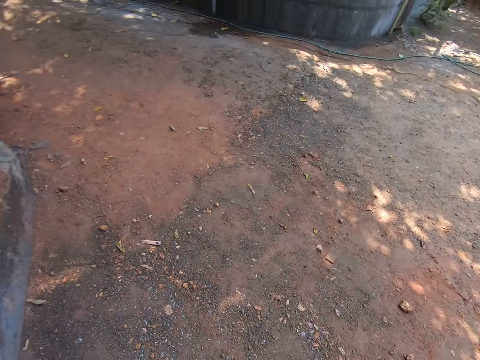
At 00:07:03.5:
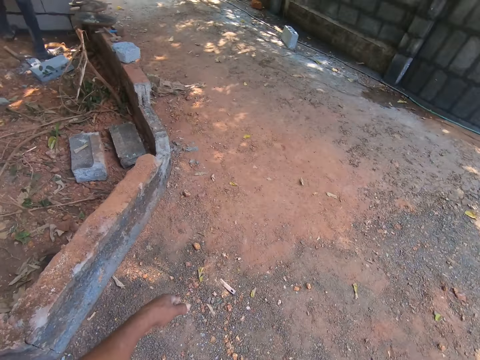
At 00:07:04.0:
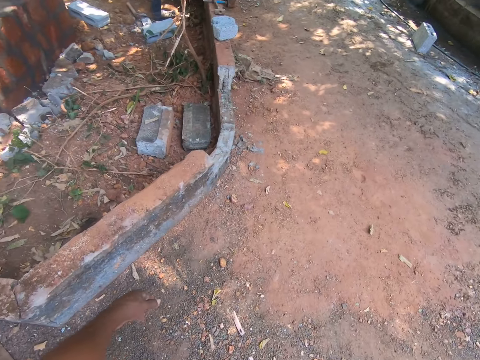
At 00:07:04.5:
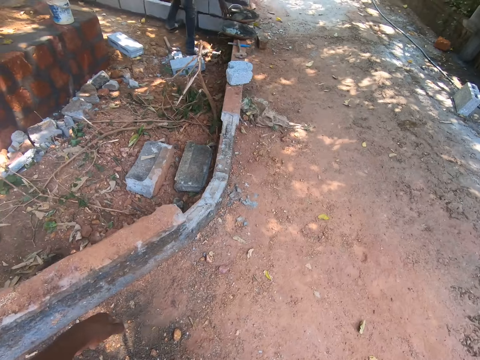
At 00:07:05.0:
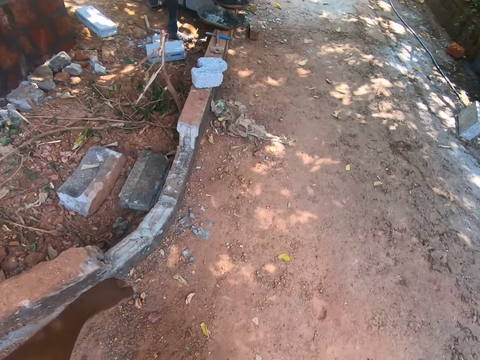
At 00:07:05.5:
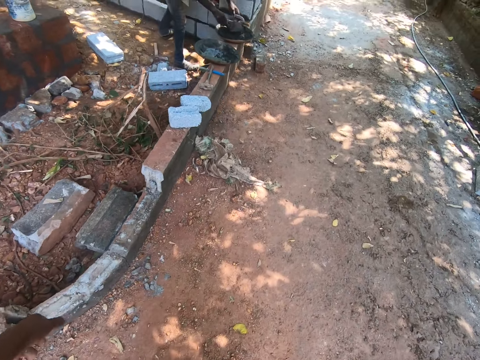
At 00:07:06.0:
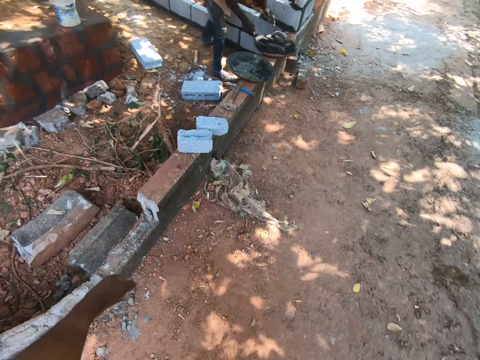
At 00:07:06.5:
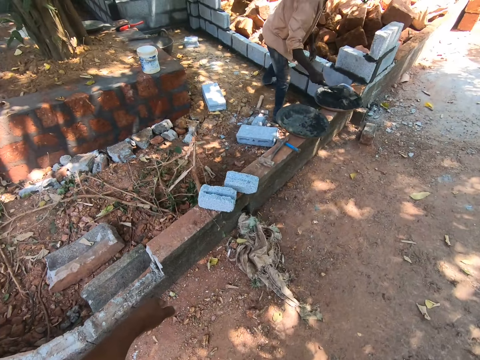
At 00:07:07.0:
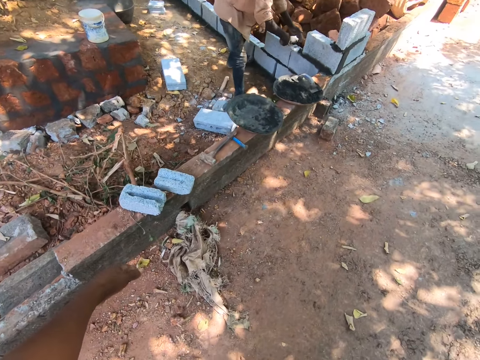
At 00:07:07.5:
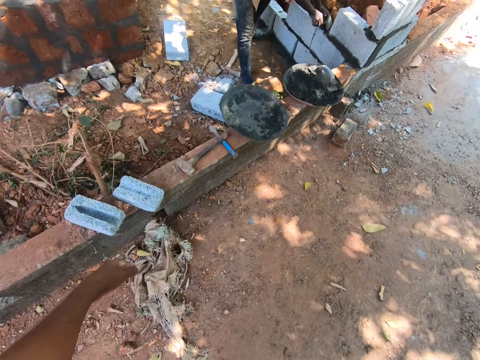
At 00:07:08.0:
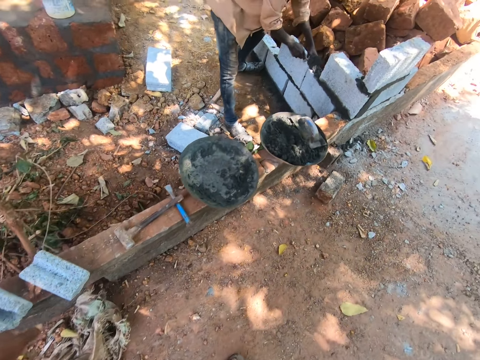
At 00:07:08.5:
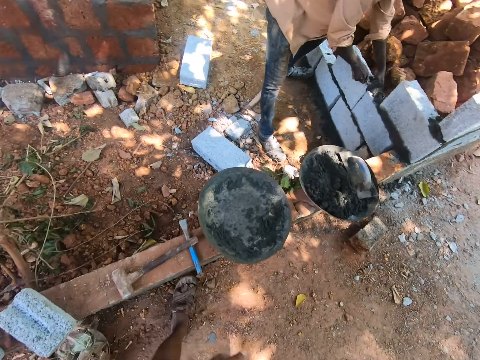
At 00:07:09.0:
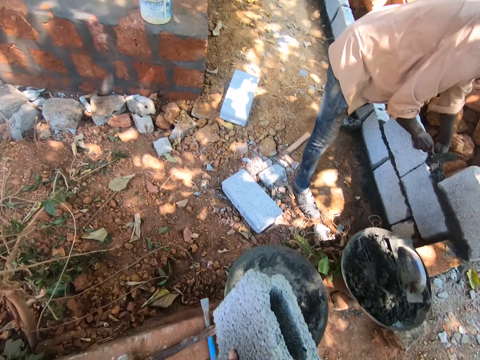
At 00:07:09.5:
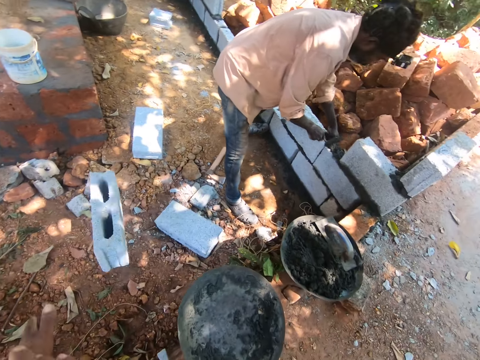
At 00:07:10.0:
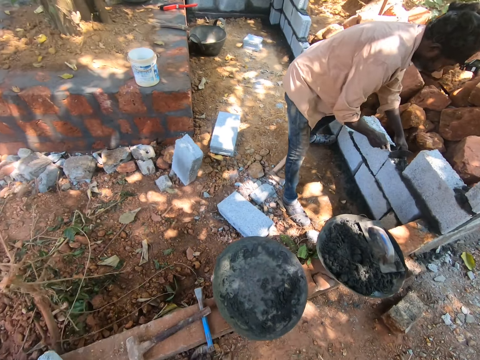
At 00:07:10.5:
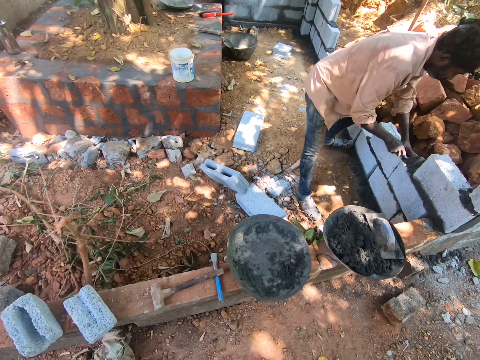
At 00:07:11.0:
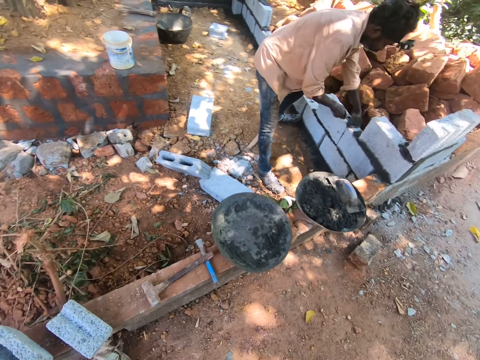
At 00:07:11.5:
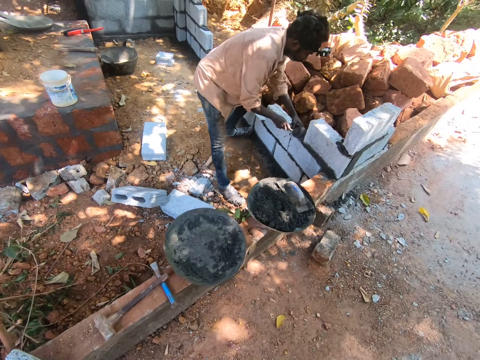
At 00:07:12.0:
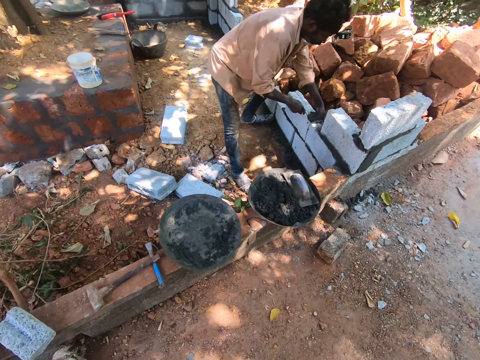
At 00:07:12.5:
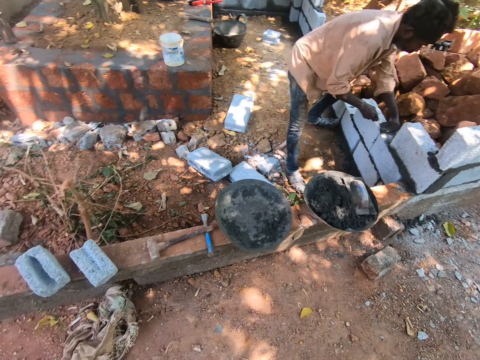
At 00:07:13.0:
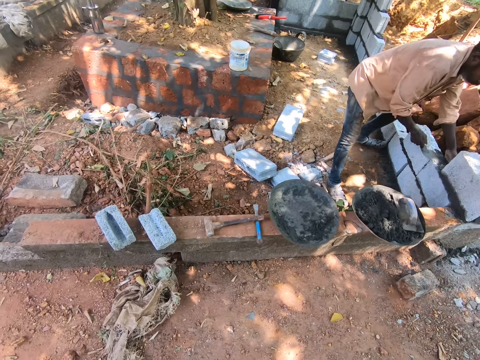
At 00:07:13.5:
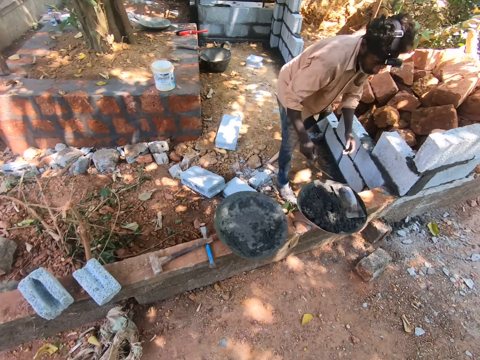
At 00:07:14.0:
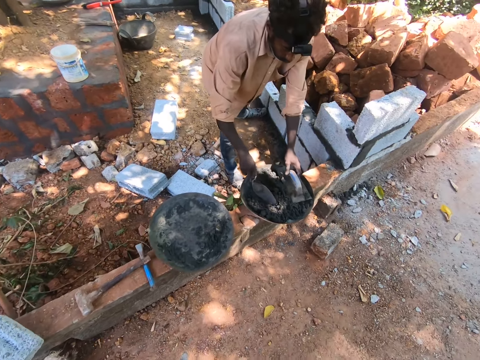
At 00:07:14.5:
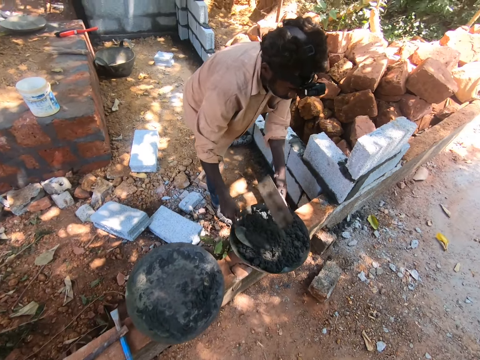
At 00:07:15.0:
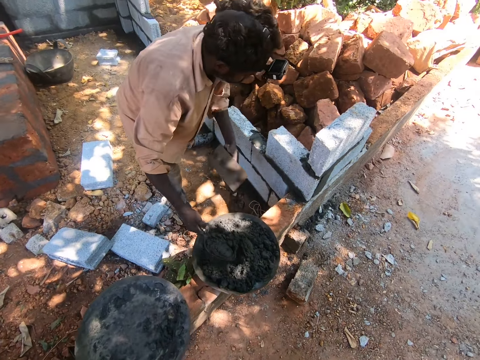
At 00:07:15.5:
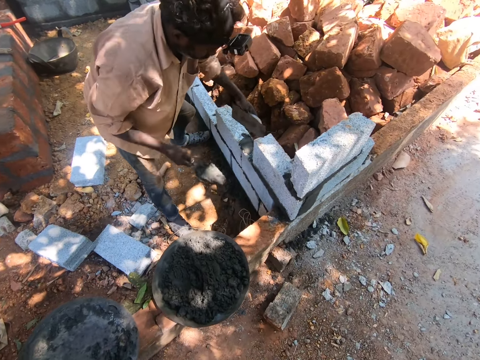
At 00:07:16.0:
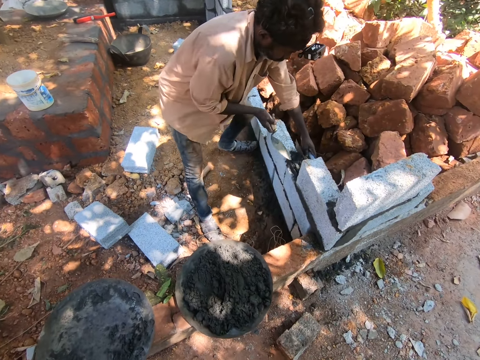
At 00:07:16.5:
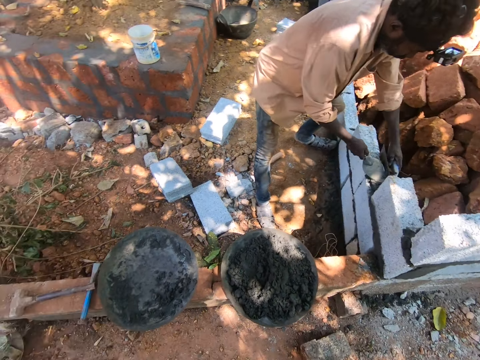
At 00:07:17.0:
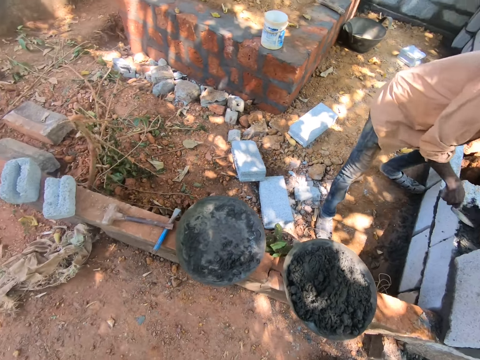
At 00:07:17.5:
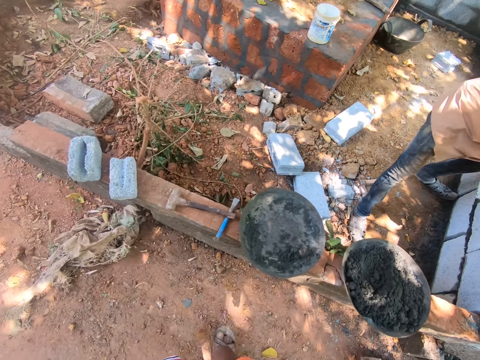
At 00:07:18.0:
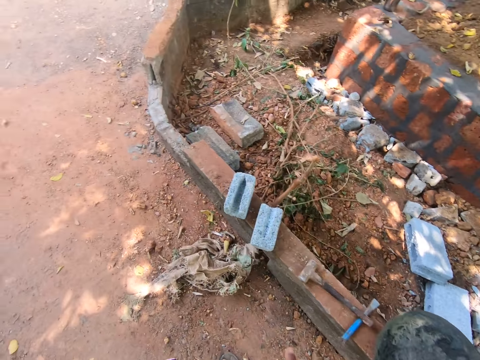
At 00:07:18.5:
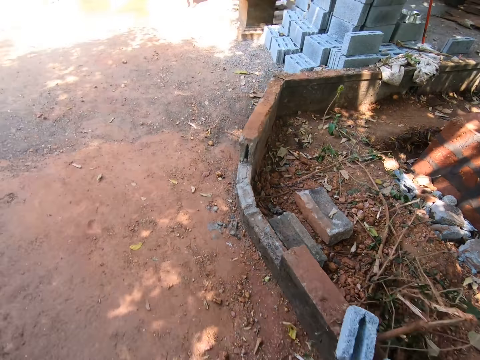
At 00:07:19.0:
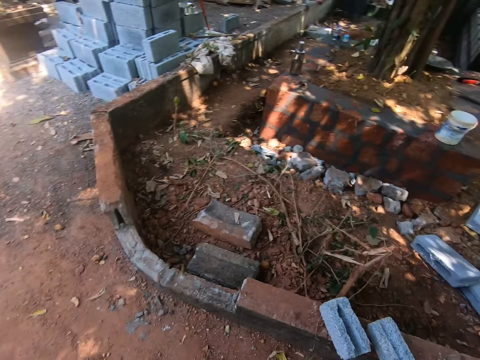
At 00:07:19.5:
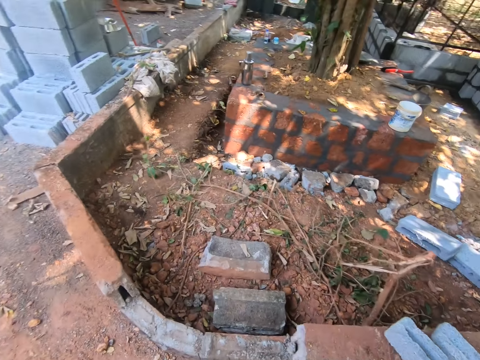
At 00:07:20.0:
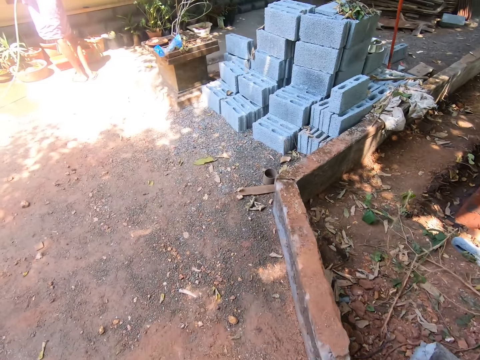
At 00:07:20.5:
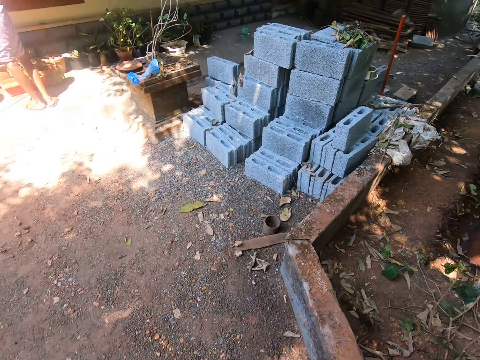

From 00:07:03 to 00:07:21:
The camera wearer walks towards the man. The man scoops cement mix from a cement pan with a hand trowel in his right hand, pours the cement mix on a brick with the hand trowel in his right hand, and hits the cement mix into the brick with the hand trowel in his right hand. The camera wearer throws the brick on the ground with his right hand. He converses with the man. The man picks up a wooden float from the cement pan with his left hand, scoops cement mix from the cement pan with the hand trowel in his right hand, pours the cement mix on the brick with the hand trowel in his right hand, and smoothens the cement mix on the brick with the hand trowel and wooden float in his hands. The camera wearer applies the cement on the wall. He converses with the man. He walks towards the stack of bricks.

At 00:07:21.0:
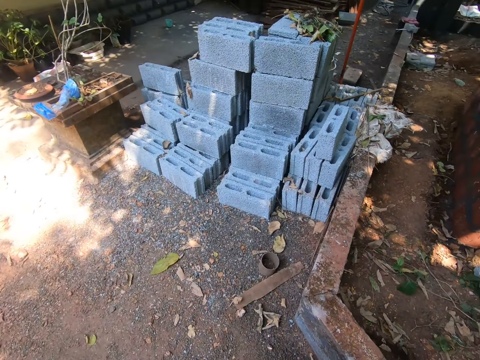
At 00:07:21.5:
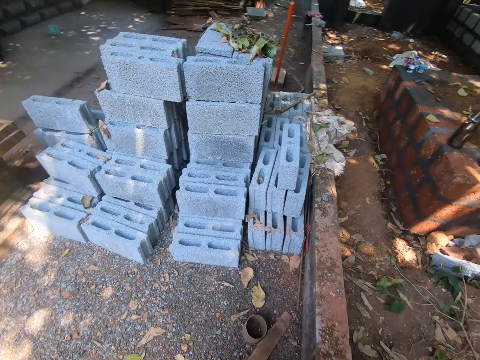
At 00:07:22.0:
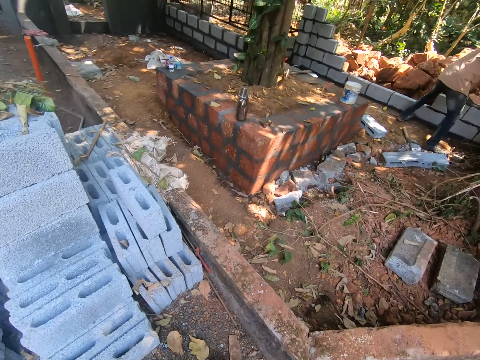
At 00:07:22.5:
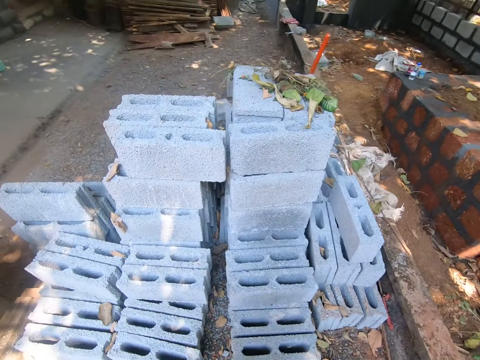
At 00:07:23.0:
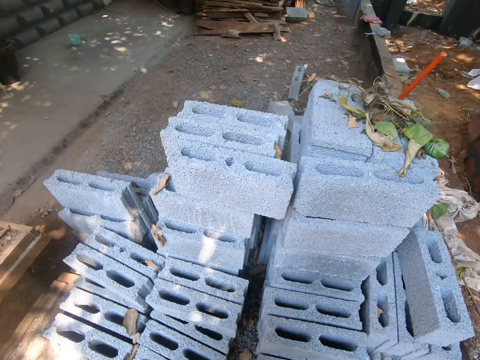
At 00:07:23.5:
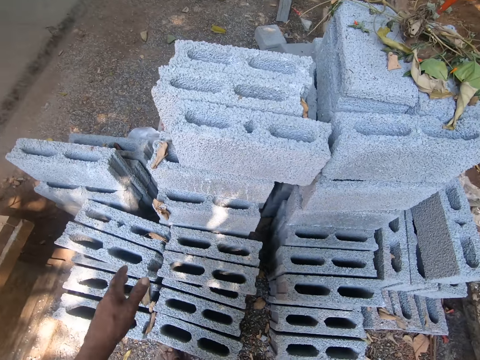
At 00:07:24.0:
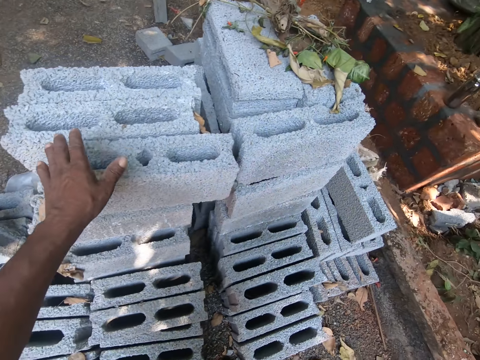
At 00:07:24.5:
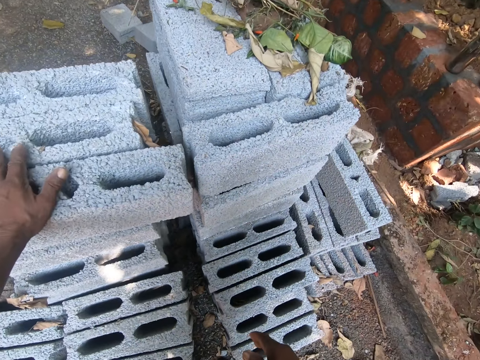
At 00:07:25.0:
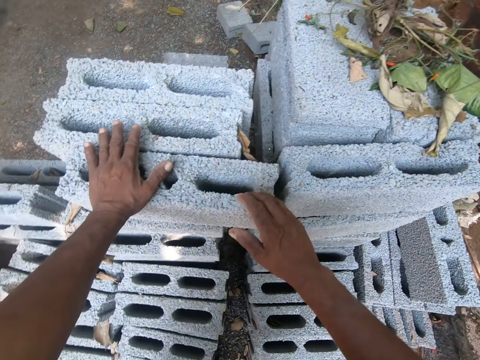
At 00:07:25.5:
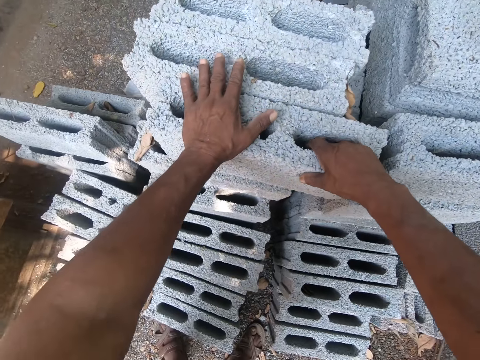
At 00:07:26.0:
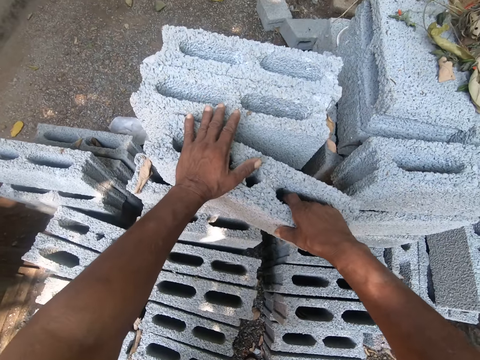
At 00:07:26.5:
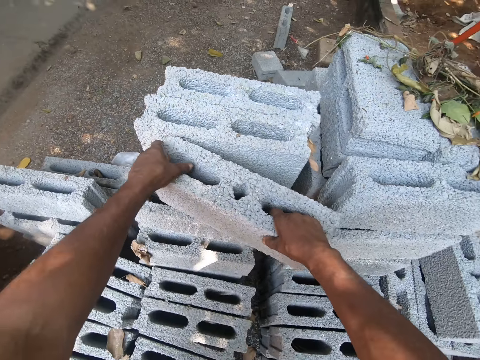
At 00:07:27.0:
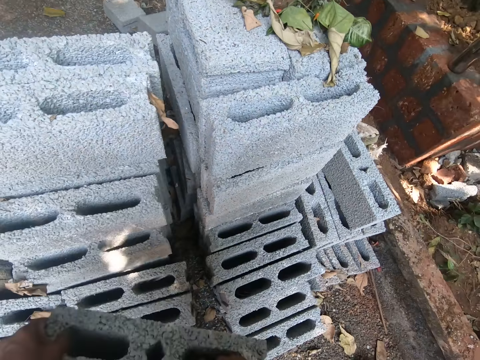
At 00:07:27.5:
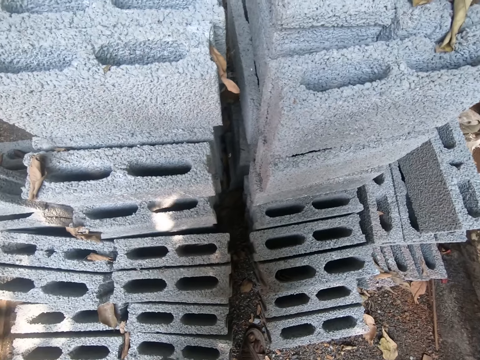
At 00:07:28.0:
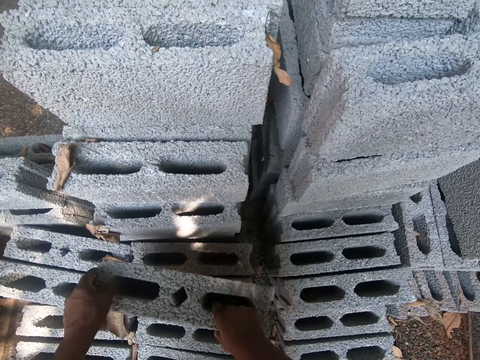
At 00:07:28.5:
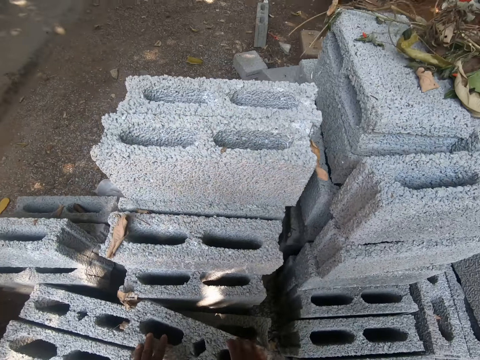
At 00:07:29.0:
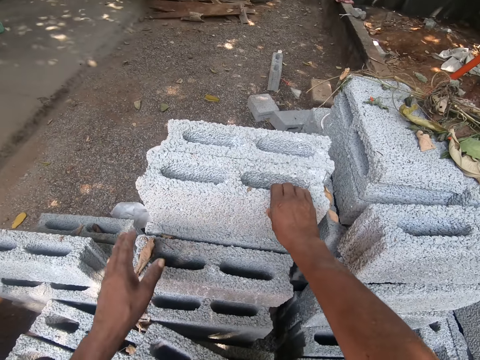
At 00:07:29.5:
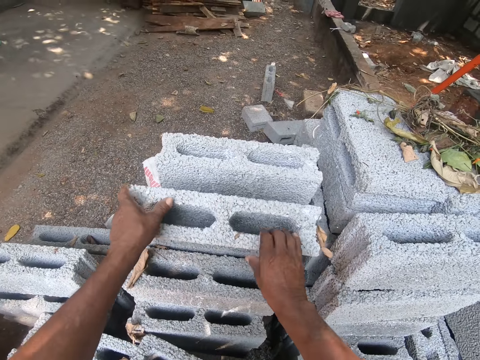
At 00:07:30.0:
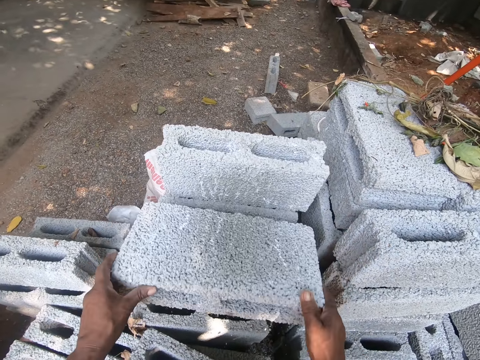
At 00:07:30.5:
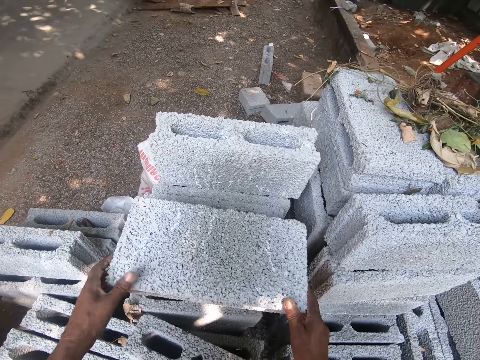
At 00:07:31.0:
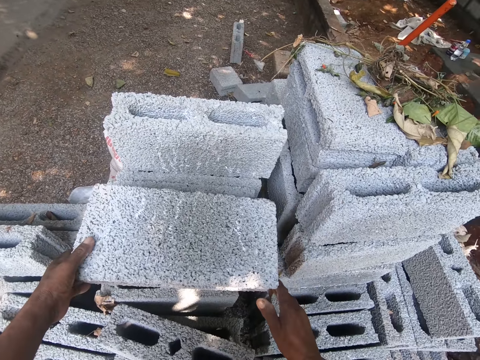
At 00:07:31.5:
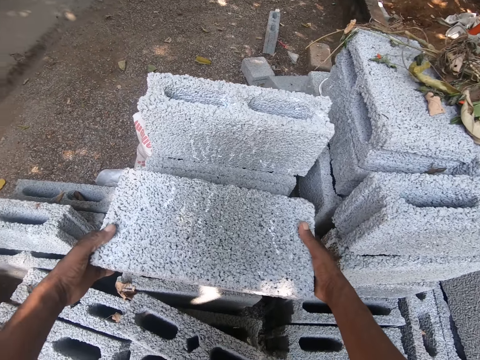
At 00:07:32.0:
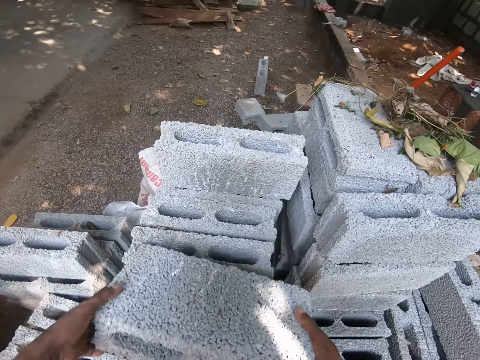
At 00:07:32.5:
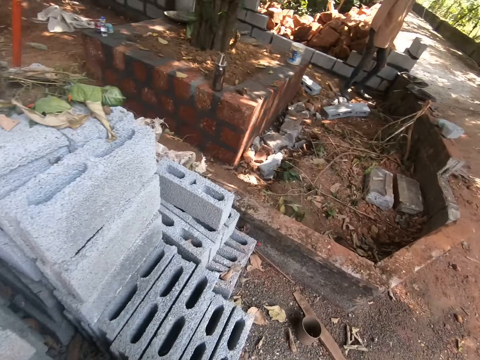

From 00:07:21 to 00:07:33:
The camera wearer rests his left hand on a brick on the stack of bricks on the ground. He lifts the brick from the stack of bricks with his hands. He places the brick on the stack of bricks with his hands. He bends the brick on the stack of bricks on the ground with his hands. He removes his right hand from the brick on the stack of bricks on the ground. He lifts the brick from the stack of bricks with his hands.
